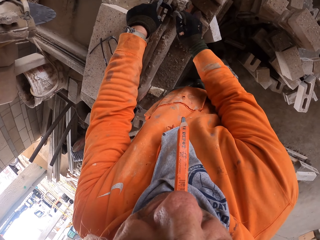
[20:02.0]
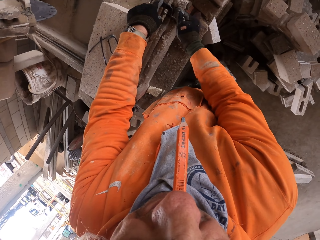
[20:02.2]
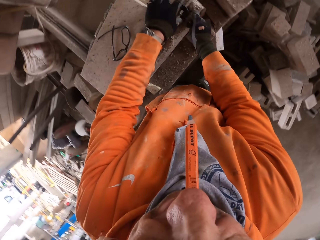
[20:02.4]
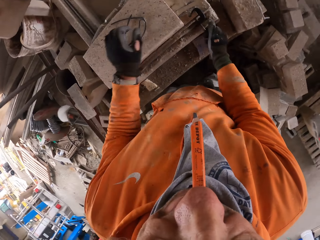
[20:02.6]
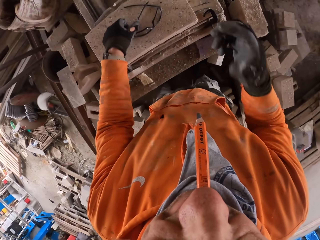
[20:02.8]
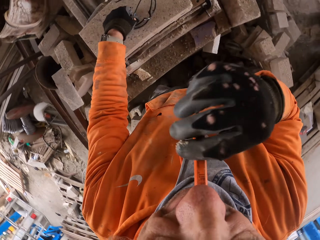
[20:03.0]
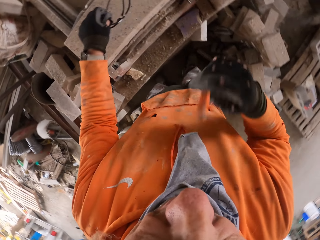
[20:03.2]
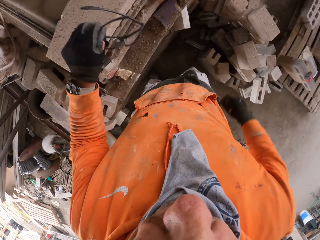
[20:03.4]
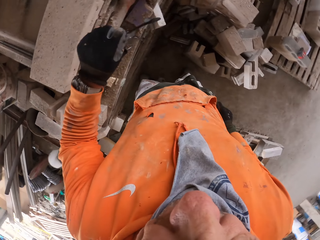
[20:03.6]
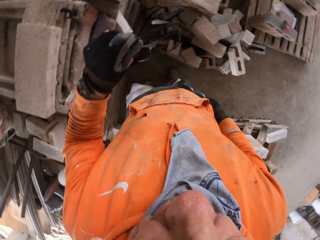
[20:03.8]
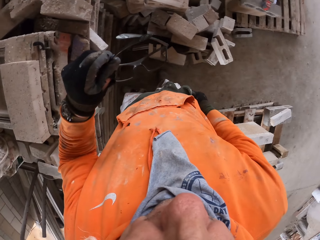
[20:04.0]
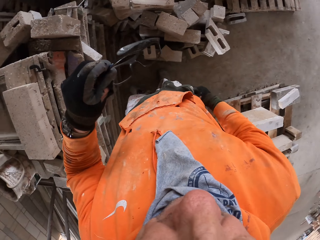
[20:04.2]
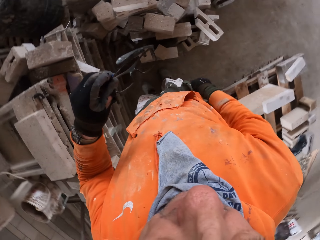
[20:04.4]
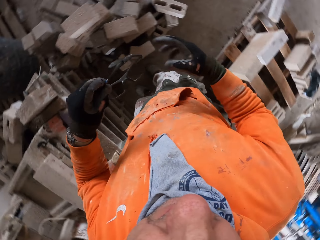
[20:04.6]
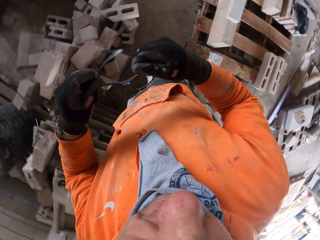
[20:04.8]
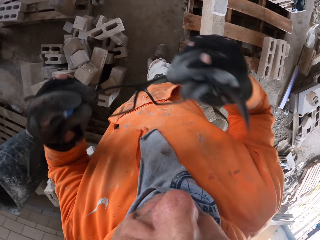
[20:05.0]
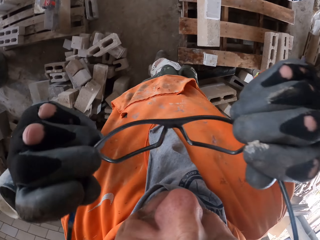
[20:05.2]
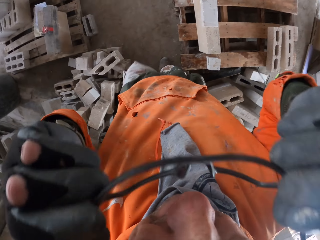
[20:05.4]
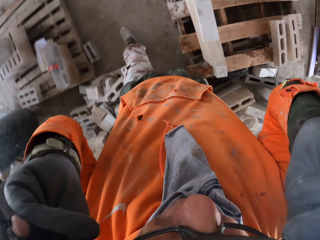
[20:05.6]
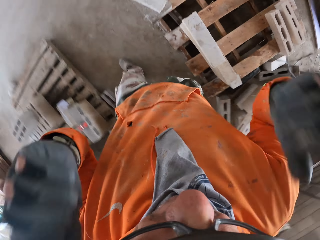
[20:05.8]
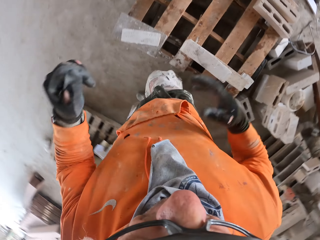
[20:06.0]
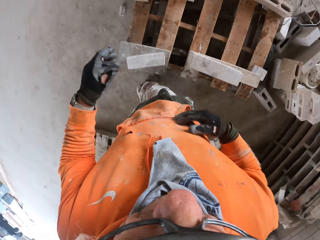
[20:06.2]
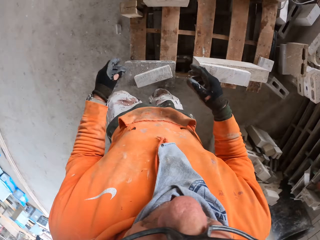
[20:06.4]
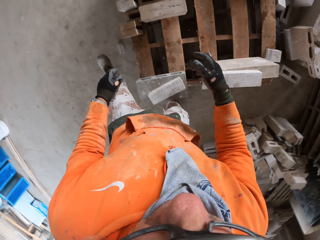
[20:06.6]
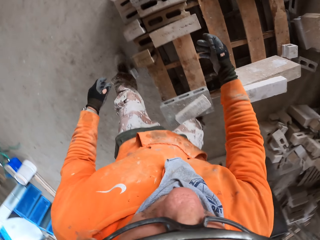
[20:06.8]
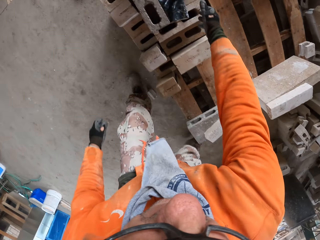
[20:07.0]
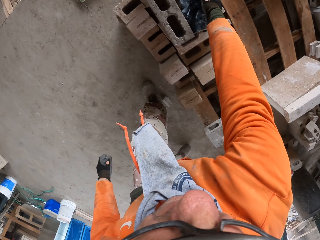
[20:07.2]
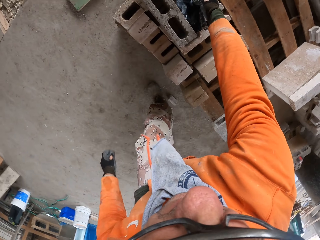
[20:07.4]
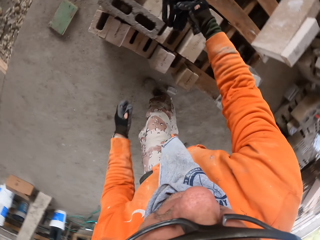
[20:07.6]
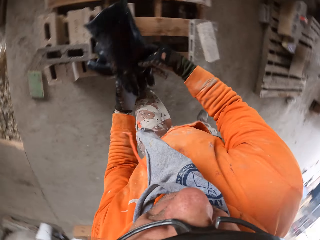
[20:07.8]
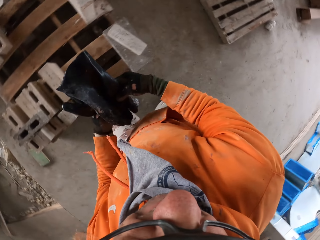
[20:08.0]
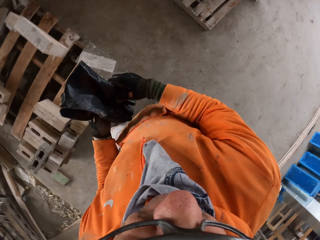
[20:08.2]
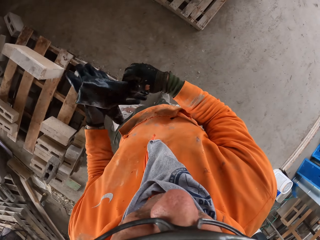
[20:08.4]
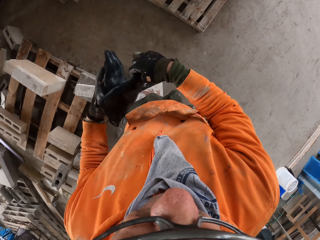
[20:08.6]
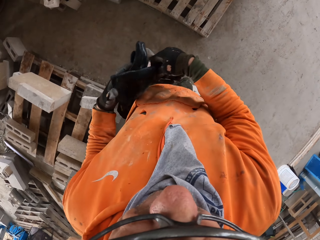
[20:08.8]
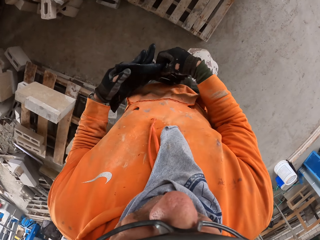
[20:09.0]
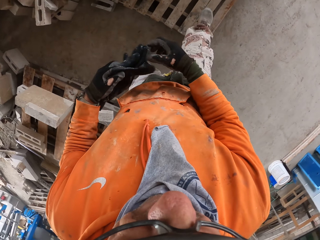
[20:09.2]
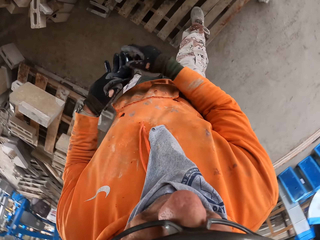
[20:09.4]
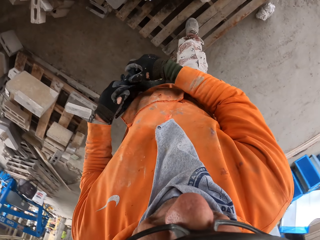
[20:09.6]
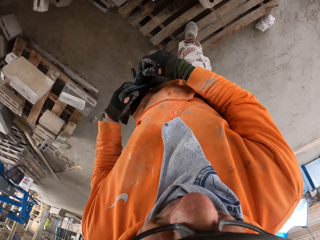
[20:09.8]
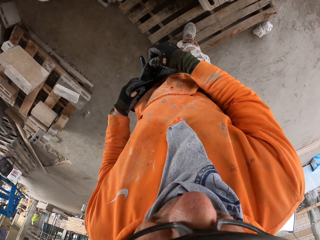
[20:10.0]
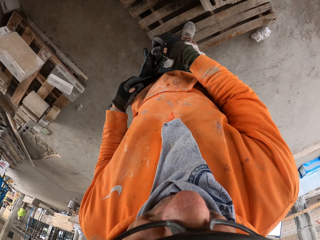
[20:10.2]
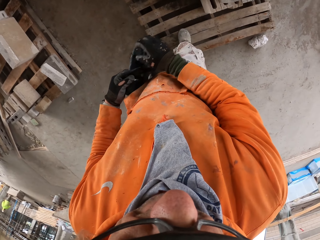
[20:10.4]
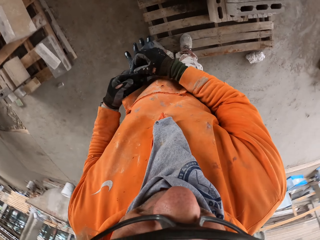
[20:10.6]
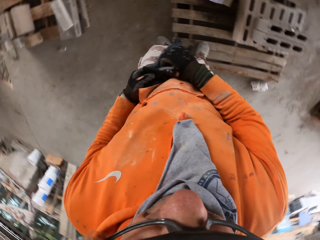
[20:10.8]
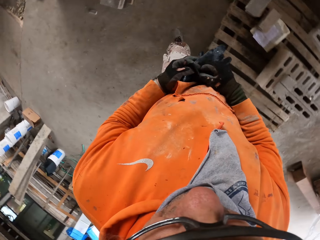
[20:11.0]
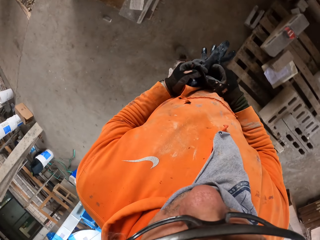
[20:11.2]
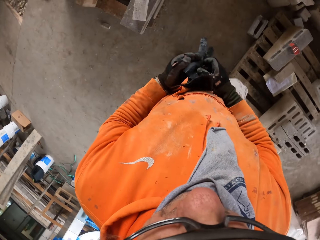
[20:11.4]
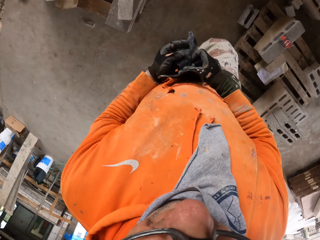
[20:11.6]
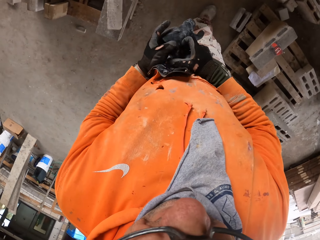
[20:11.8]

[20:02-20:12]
The camera wearer picks up spectacles. He puts a pencil in his pocket. He puts on the spectacles. He walks around a garage. He wears the gloves. He picks up the gloves. He walks around the garage.

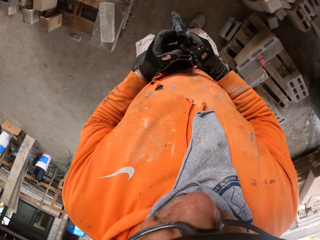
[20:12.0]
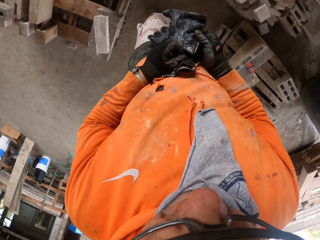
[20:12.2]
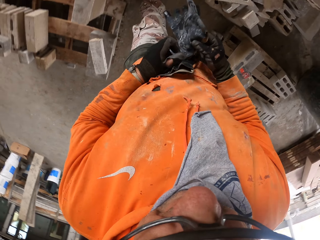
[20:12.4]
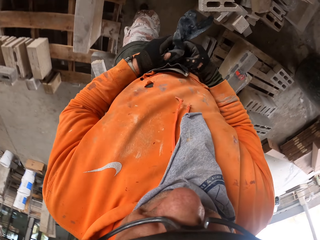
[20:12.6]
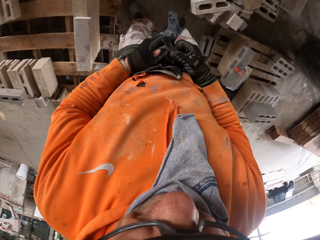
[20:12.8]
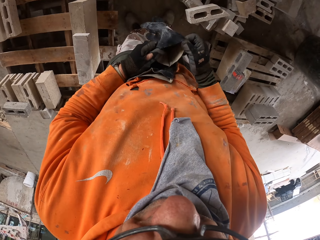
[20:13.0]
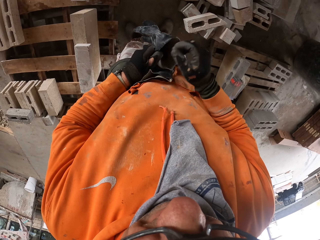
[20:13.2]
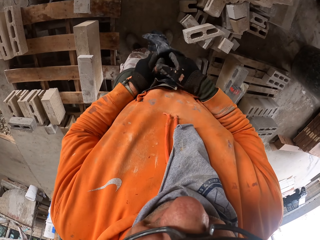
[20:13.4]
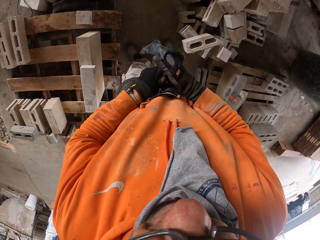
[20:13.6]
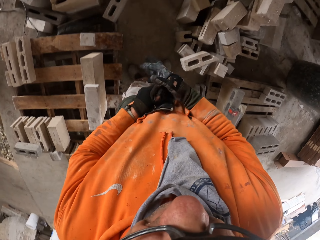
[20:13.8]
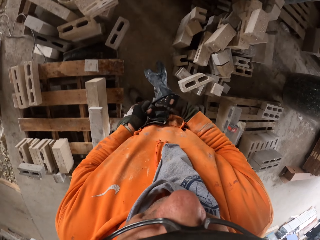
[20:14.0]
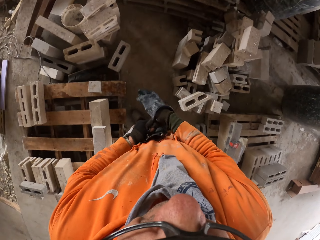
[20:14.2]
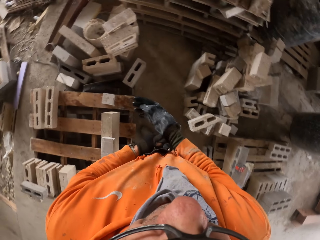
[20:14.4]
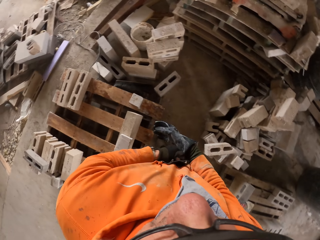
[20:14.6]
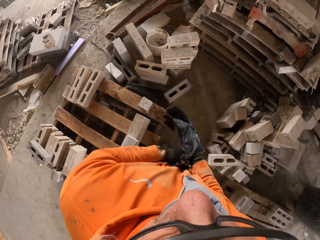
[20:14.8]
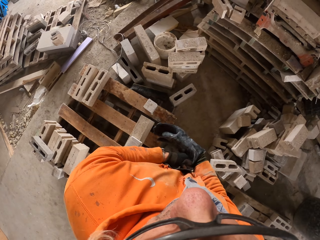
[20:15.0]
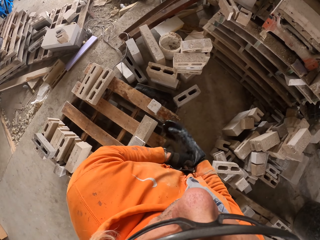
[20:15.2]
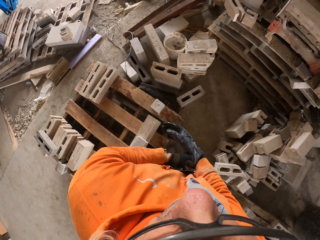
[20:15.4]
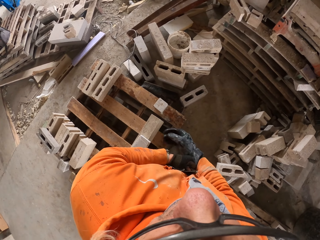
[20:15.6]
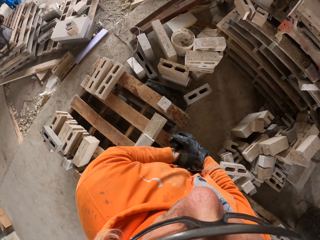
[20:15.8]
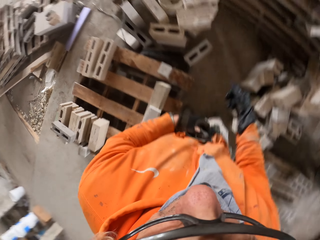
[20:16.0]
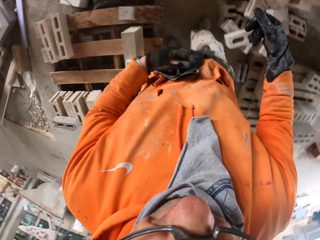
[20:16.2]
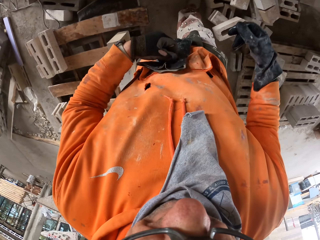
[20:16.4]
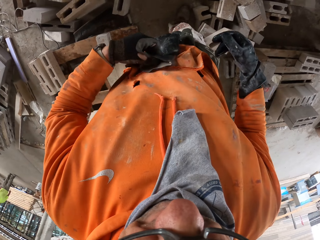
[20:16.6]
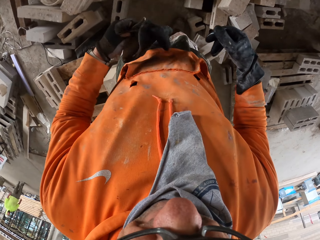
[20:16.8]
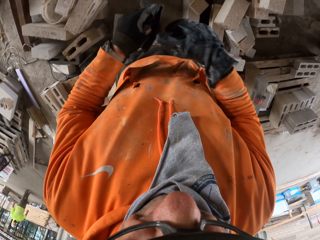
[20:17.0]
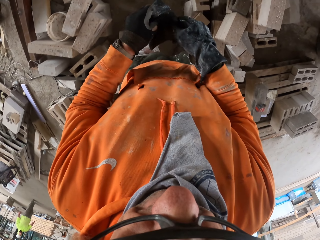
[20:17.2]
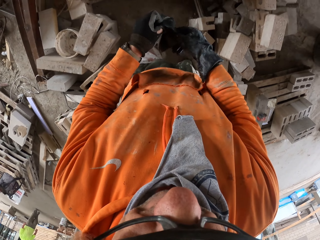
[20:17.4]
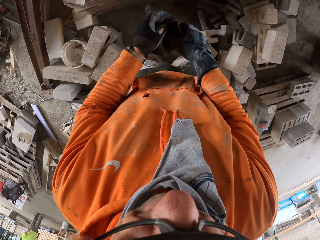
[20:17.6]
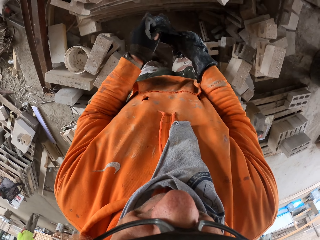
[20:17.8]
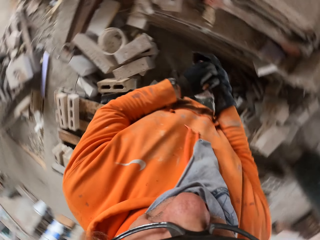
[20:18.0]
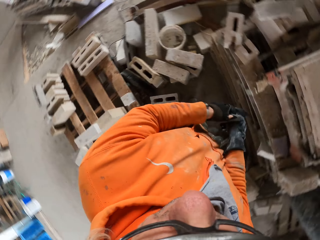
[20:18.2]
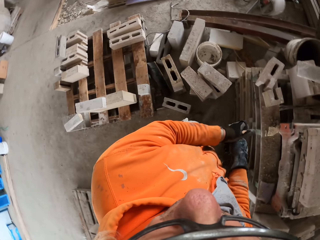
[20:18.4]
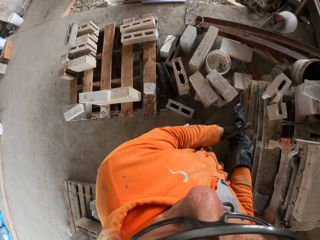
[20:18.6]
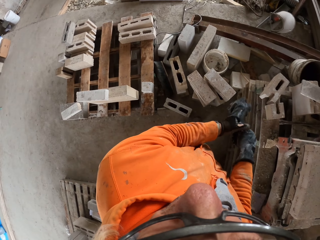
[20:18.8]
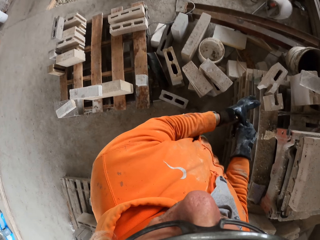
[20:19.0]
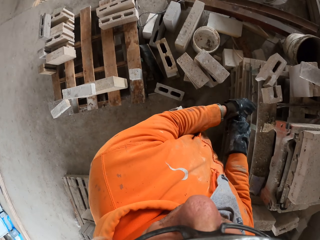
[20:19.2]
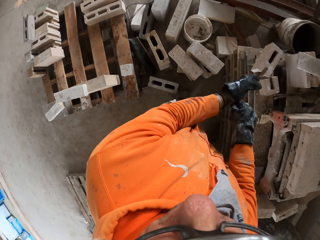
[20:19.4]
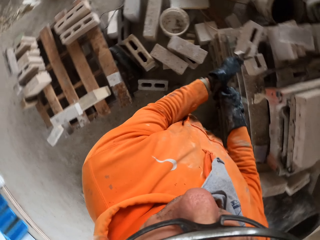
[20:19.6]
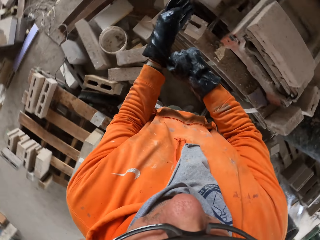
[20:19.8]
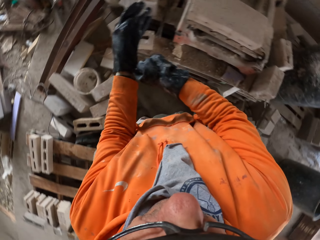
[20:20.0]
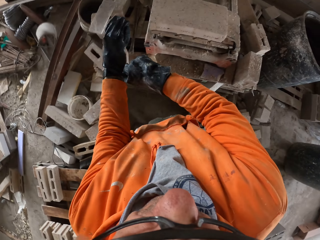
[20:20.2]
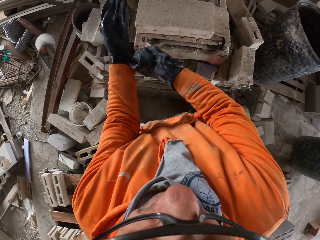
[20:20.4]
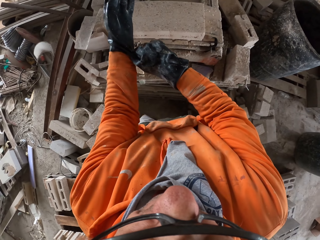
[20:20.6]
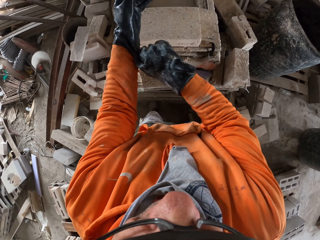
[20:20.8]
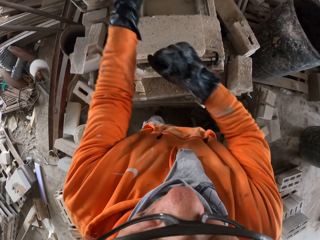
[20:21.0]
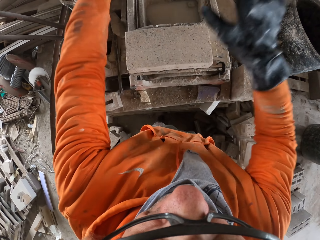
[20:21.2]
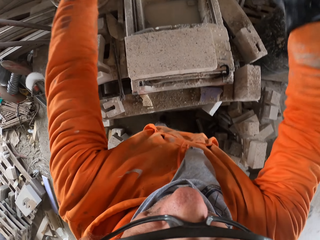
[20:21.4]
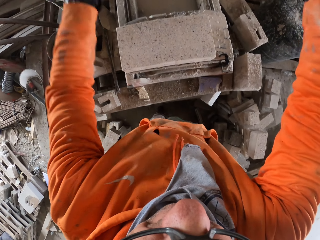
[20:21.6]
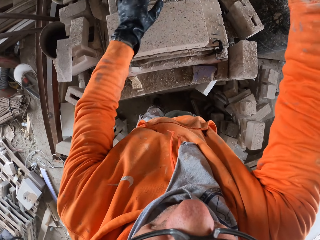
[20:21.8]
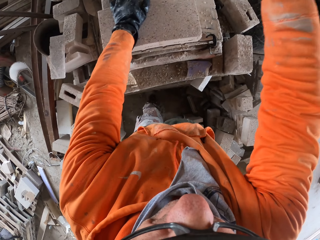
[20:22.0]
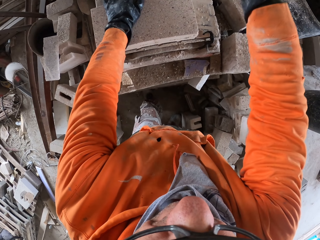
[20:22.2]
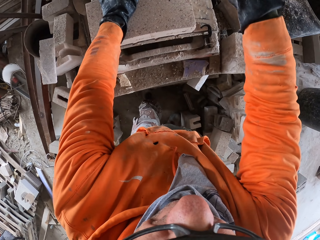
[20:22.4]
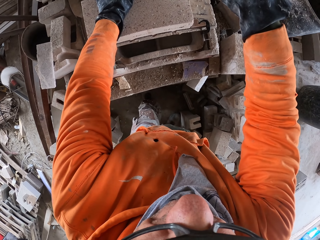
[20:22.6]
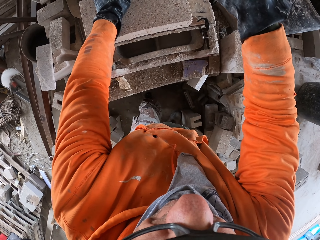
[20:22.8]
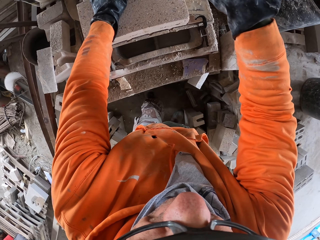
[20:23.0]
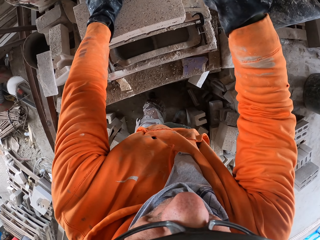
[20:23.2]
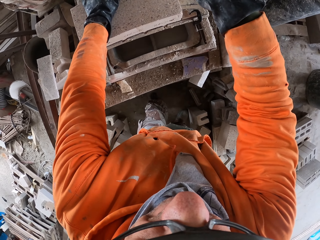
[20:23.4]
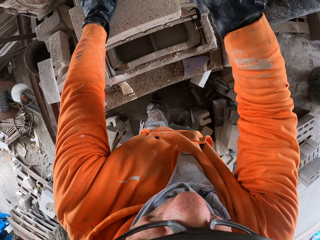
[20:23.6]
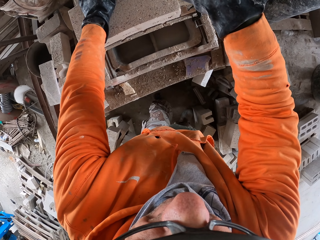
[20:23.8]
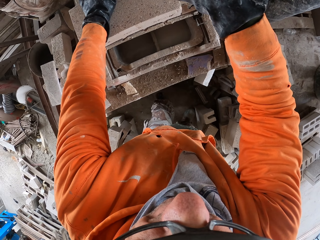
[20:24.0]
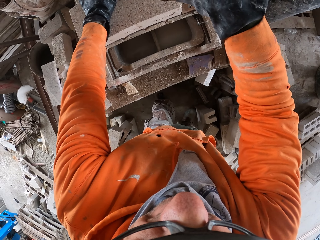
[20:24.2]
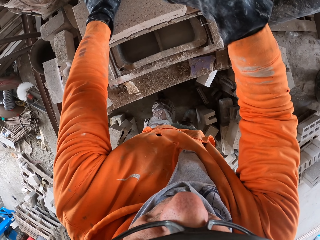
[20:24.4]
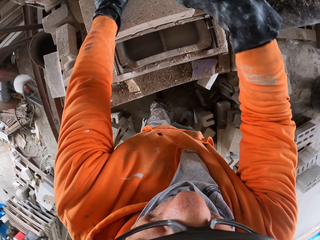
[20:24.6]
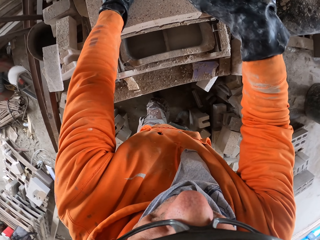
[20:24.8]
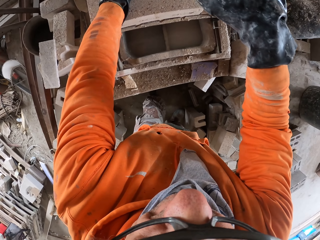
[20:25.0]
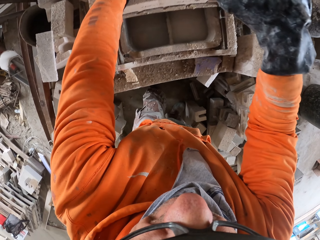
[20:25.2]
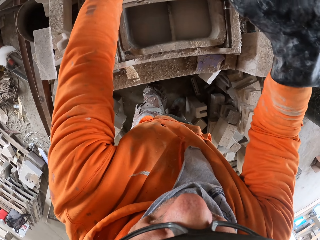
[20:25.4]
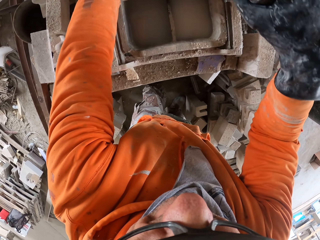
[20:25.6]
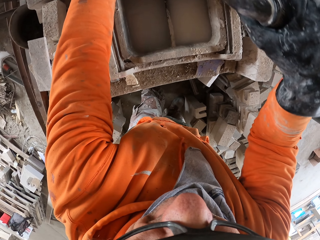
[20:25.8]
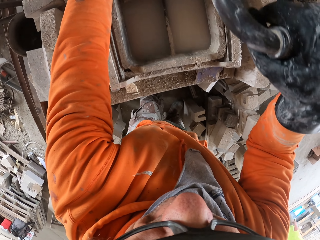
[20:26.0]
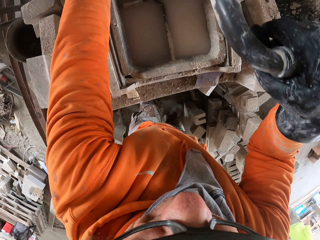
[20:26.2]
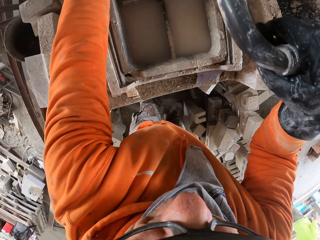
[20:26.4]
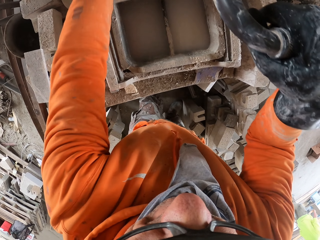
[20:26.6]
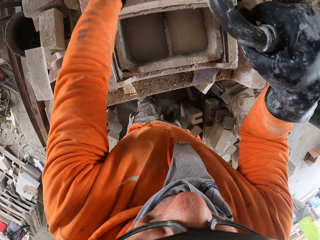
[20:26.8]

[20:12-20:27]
The camera wearer wears gloves. They walk around a garage. They wear the gloves. They adjust a block on a machine. They cut the block with the machine.
